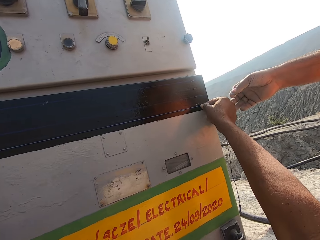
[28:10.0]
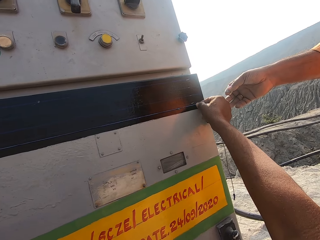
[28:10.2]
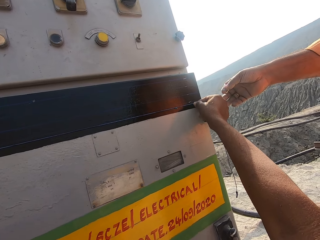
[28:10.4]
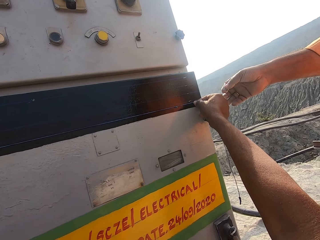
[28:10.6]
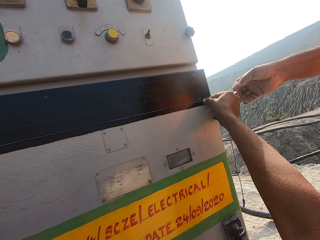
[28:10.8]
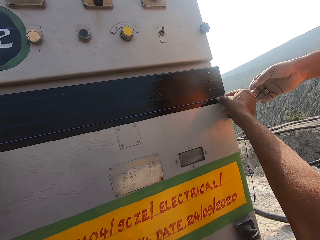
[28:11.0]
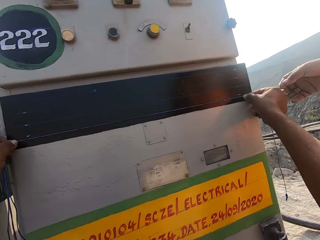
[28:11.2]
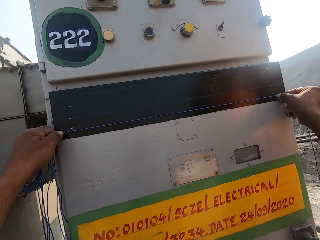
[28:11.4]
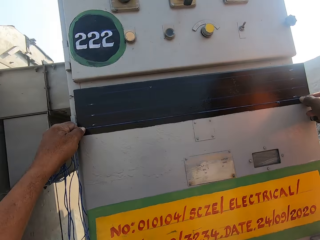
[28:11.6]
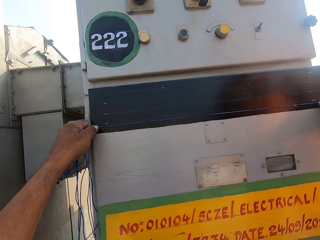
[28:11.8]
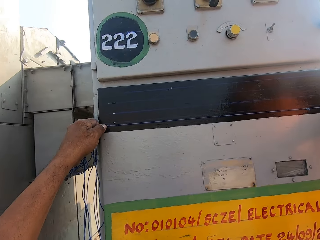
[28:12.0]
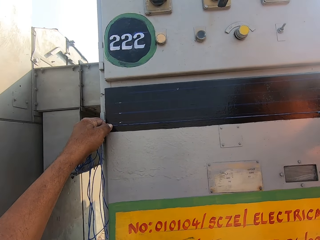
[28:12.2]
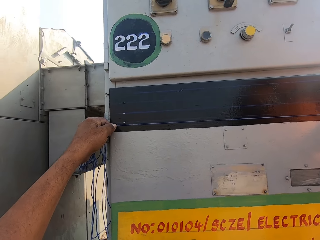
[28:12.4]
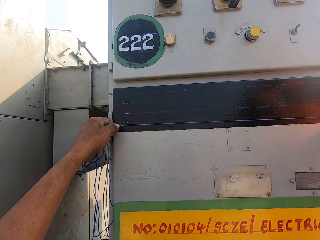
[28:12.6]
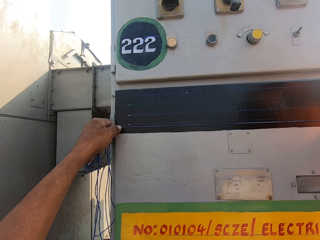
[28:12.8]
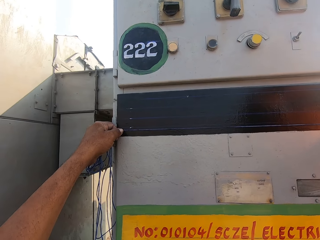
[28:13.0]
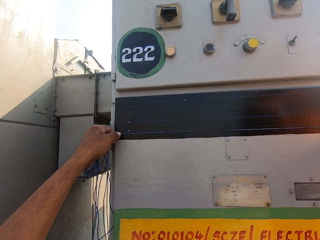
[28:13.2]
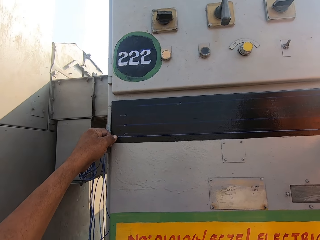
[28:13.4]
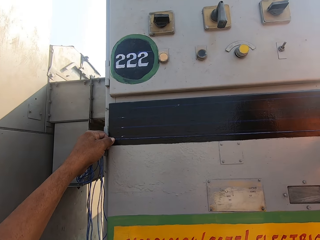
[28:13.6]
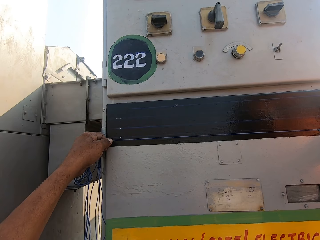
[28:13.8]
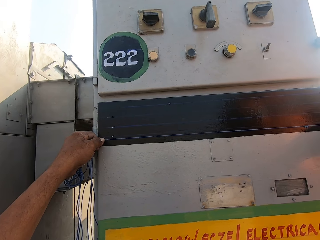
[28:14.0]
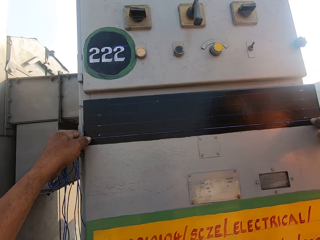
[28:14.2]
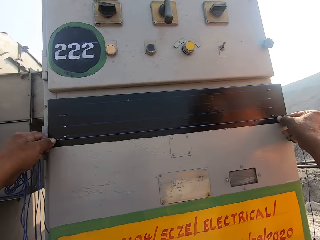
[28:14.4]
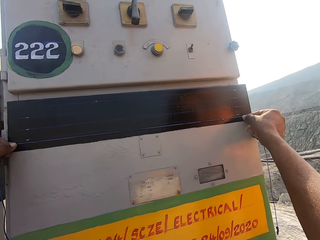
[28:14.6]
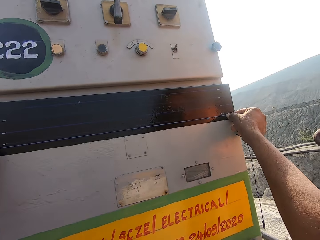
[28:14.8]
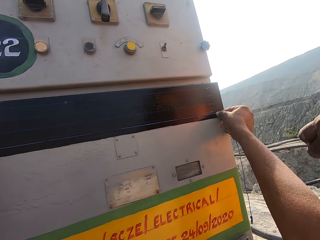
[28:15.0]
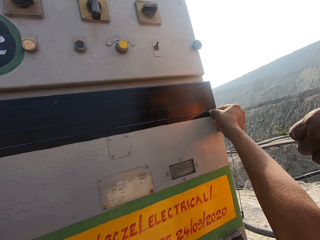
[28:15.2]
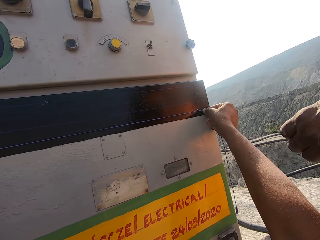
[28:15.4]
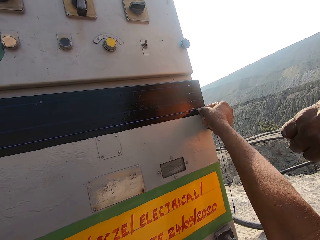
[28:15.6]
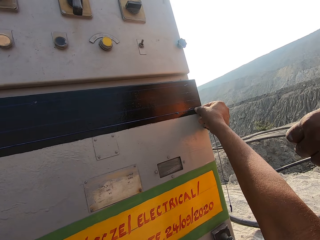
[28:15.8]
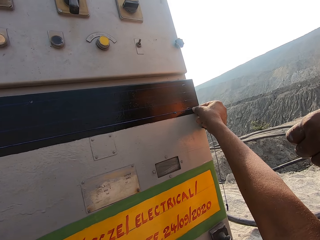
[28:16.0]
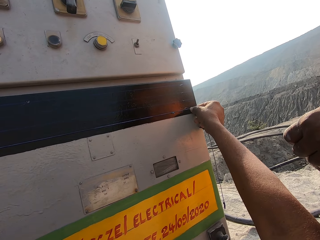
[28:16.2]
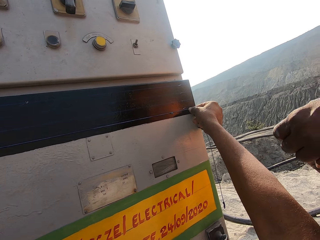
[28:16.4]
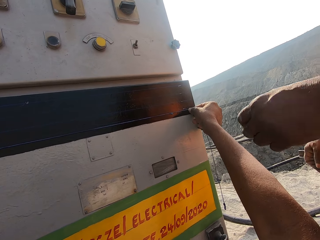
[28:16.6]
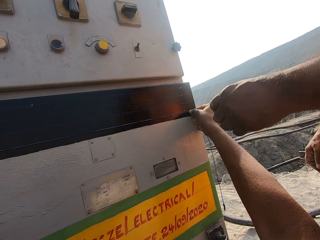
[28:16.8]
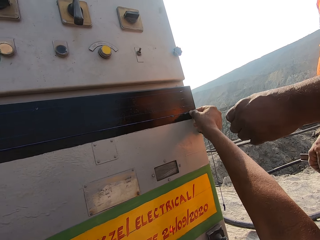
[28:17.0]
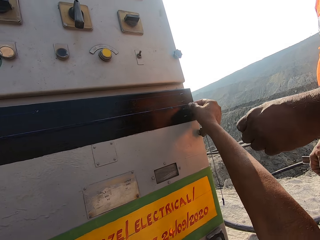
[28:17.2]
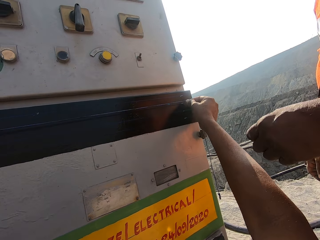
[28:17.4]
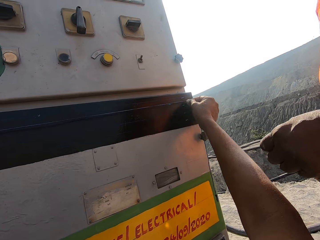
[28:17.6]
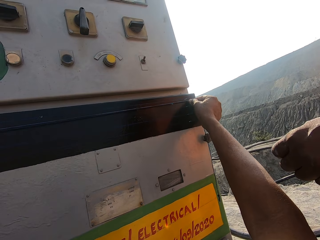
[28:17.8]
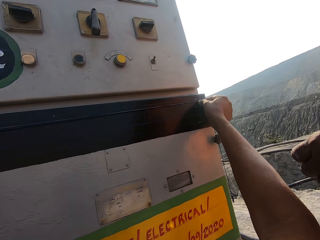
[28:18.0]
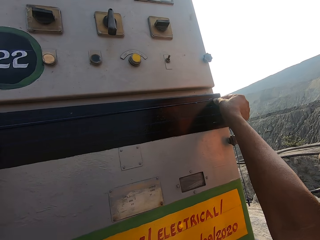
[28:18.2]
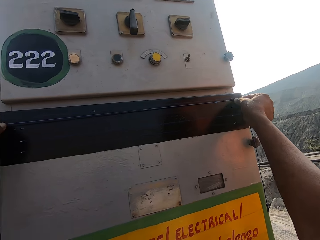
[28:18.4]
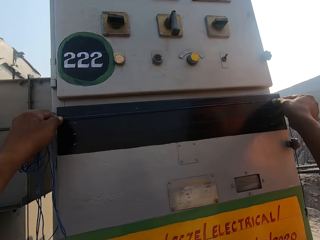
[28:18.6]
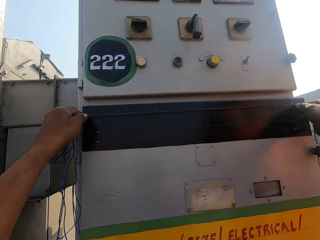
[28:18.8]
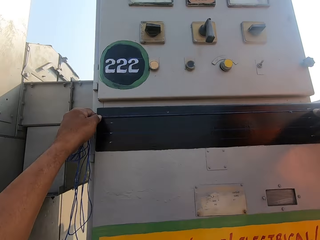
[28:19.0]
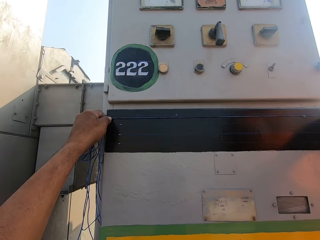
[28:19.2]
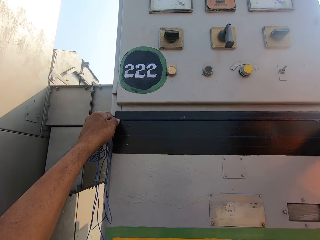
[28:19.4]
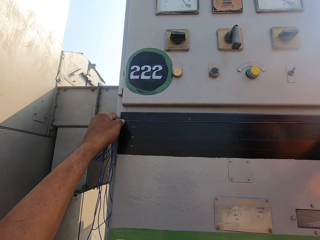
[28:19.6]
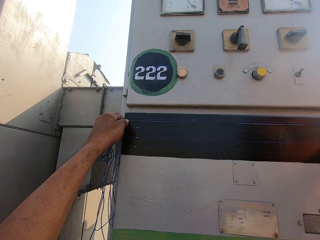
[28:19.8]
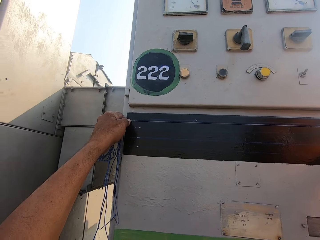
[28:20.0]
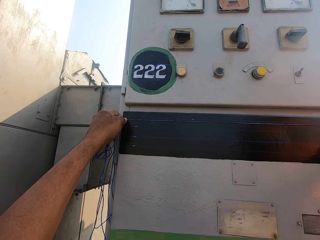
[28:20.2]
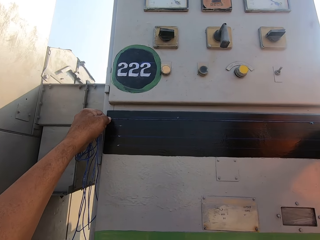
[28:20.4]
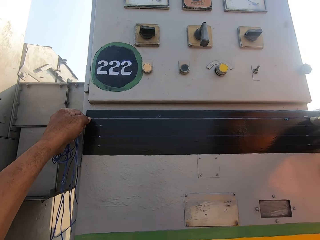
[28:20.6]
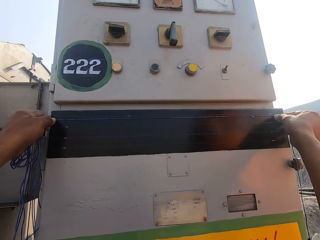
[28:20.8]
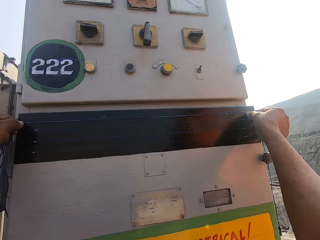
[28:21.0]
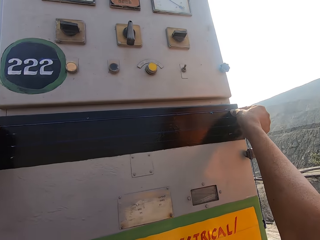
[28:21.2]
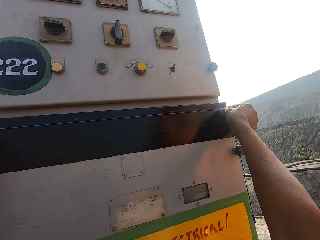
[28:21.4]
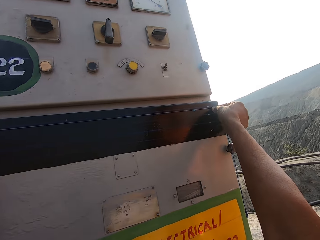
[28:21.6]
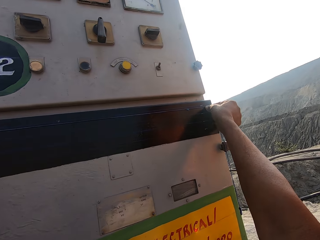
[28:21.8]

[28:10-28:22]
The camera wearer measures the control panel board.

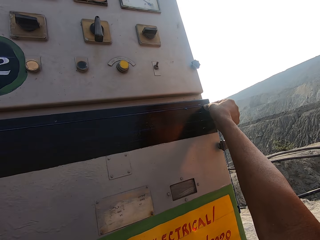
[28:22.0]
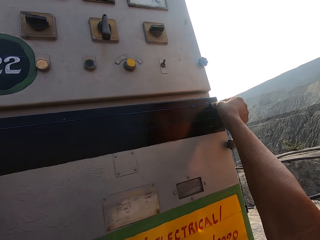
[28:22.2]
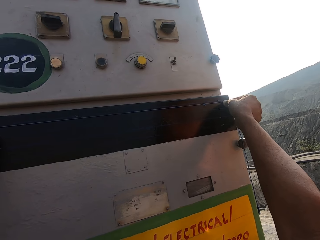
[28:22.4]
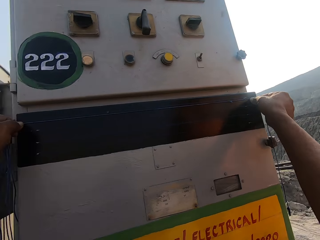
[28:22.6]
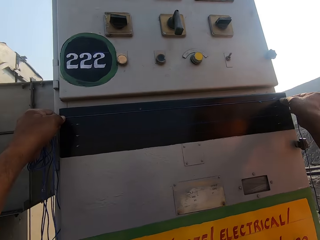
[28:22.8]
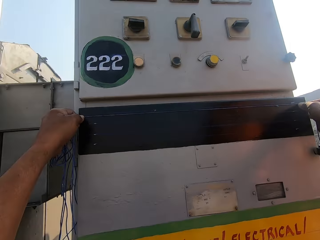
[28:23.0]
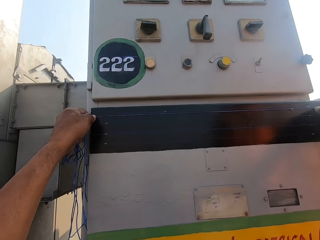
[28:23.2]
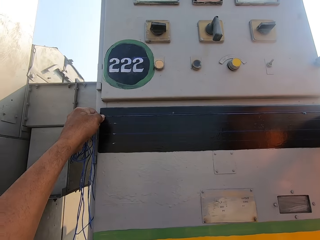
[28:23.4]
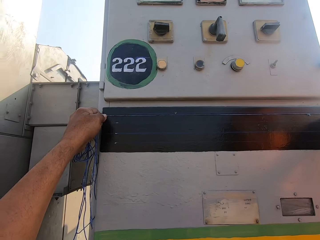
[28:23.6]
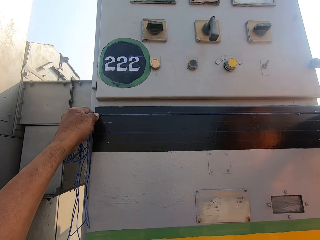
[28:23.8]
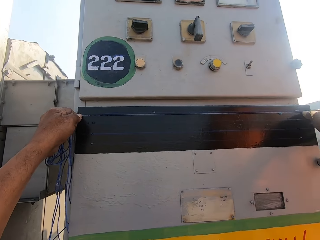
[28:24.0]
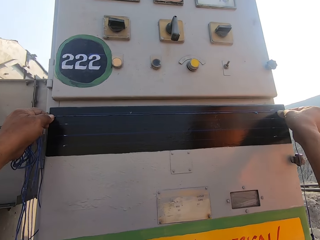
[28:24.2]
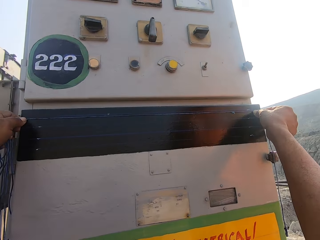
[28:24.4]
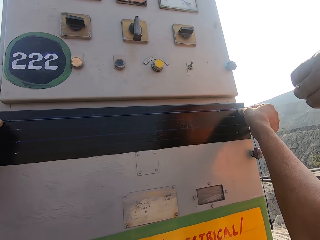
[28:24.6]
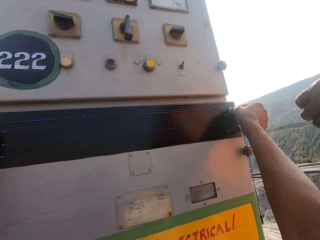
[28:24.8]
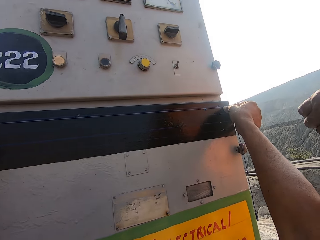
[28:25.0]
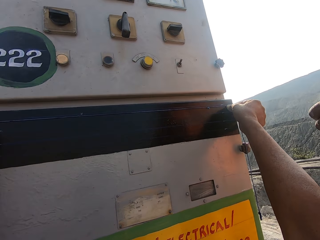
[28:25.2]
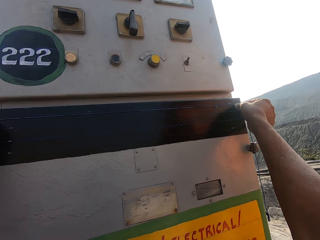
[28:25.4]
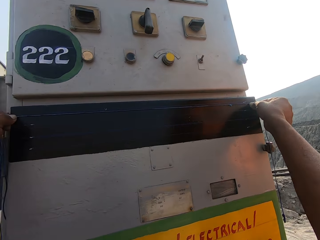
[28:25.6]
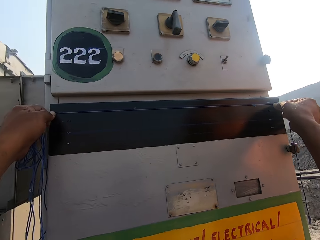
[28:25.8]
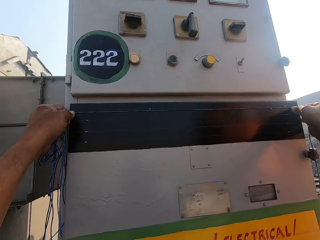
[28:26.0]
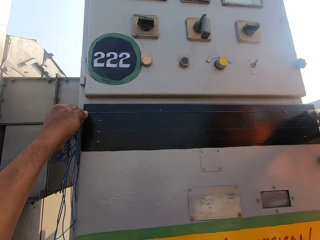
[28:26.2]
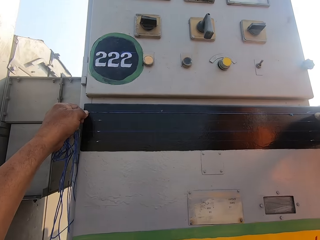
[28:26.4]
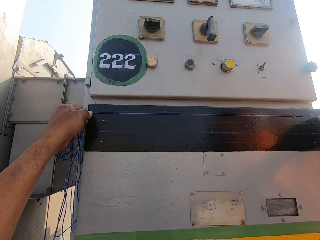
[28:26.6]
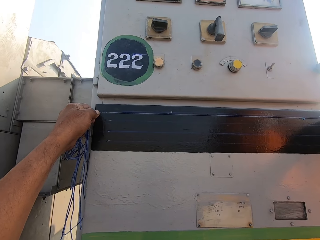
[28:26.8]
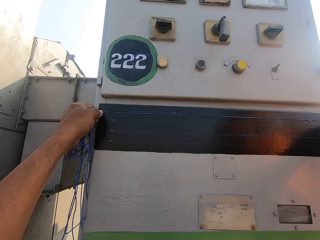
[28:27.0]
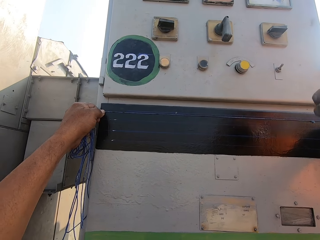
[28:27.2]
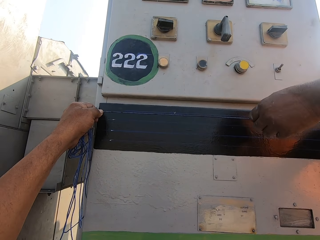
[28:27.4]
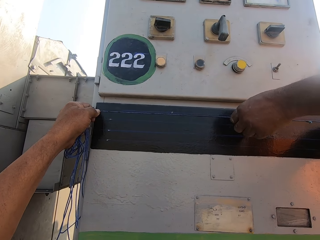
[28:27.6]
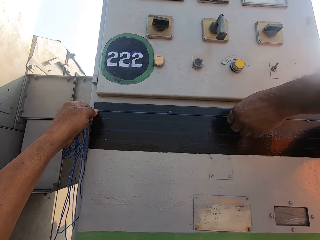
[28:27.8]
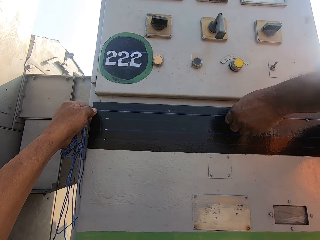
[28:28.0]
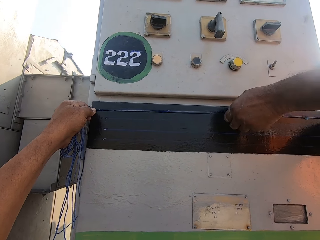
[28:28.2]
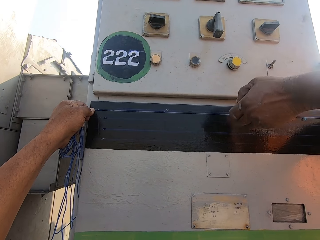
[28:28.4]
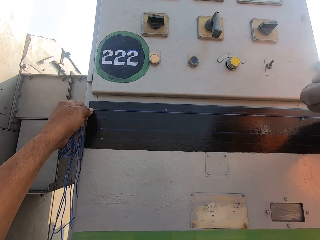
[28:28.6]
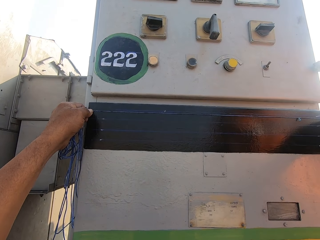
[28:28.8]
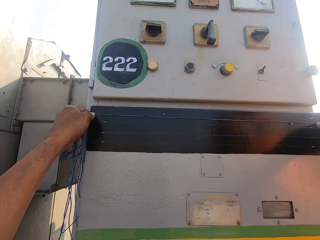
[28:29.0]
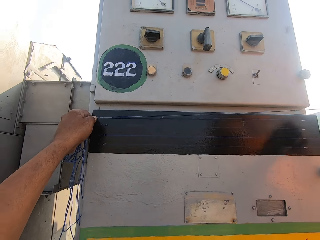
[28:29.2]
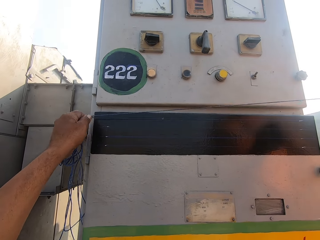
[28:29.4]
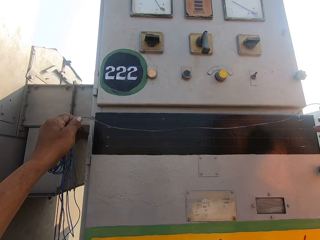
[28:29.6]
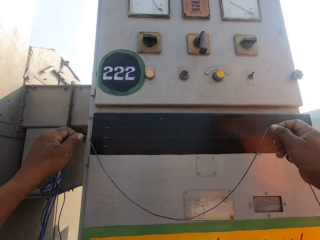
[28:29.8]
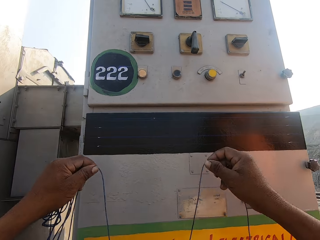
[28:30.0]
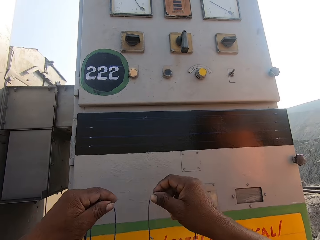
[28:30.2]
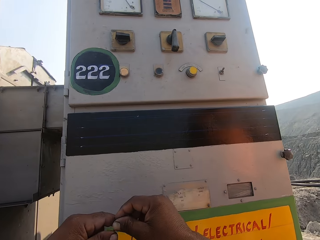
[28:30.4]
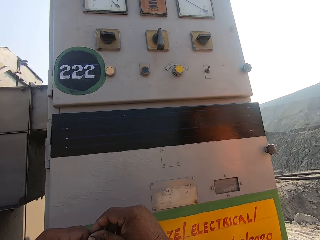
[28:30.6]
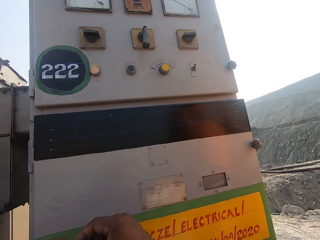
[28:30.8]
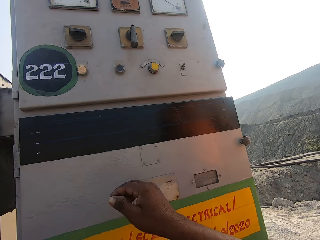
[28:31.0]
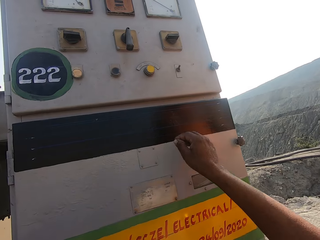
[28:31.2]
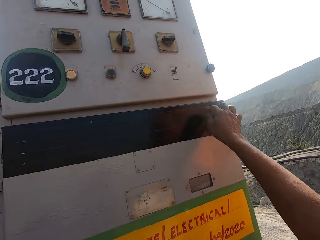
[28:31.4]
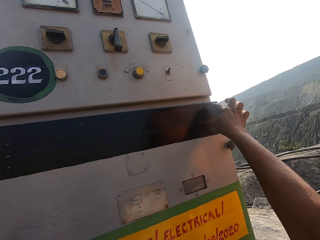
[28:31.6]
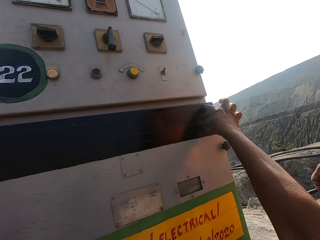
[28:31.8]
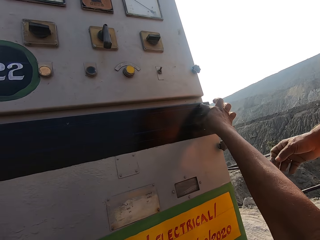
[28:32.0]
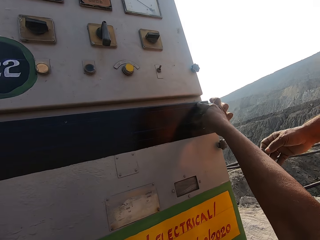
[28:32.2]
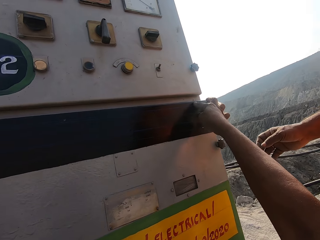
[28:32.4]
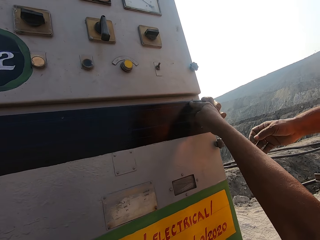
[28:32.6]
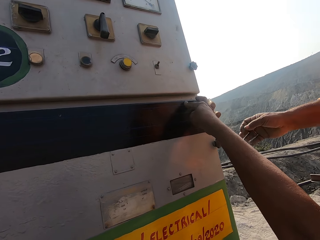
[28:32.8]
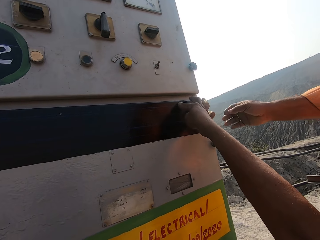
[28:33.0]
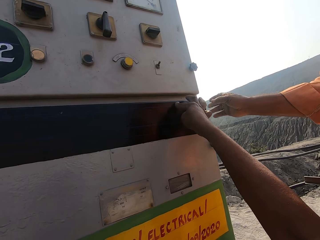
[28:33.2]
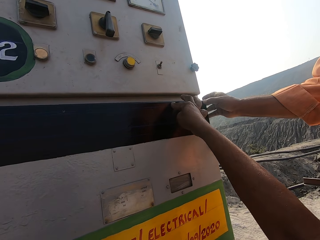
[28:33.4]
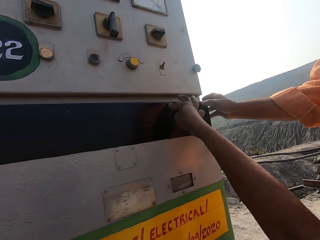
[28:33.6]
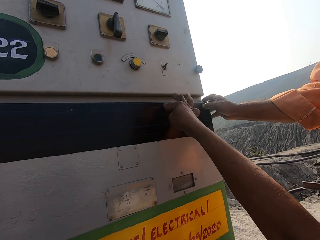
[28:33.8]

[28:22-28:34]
A person touches the string. The person pulls the thread on the control panel. The camera wearer removes the thread from the control panel. They hold the string. The person touches the electric booth.
